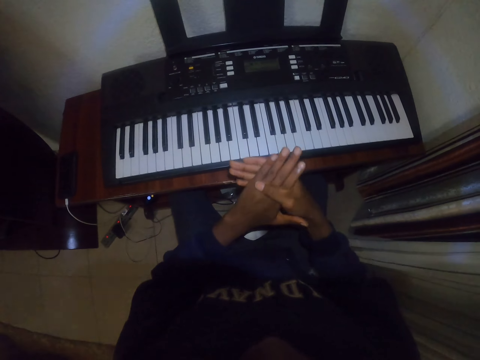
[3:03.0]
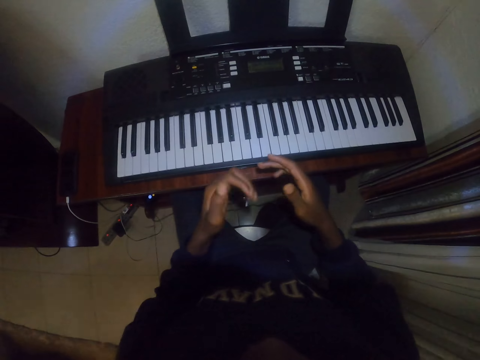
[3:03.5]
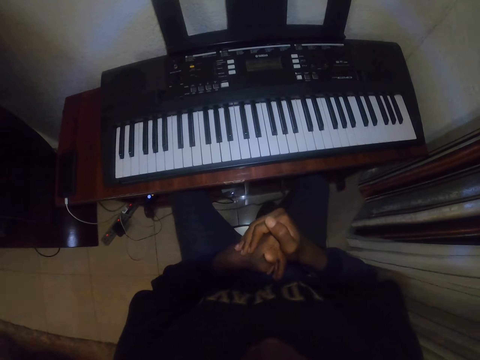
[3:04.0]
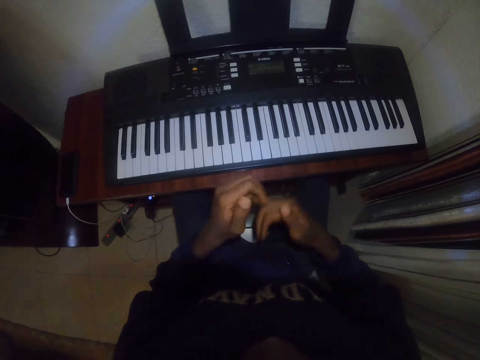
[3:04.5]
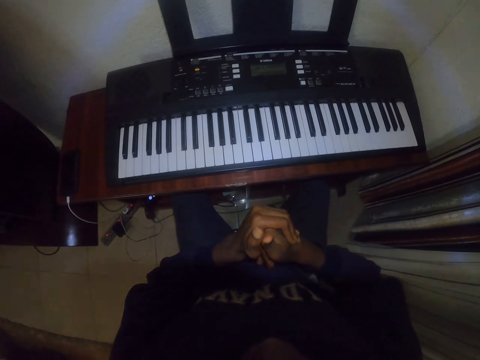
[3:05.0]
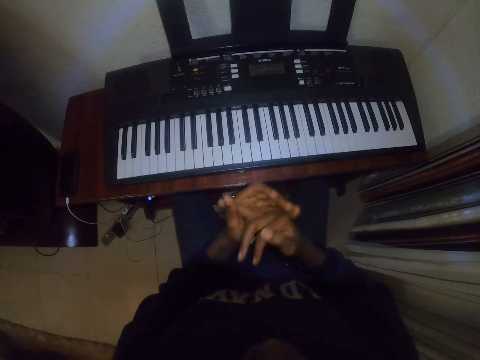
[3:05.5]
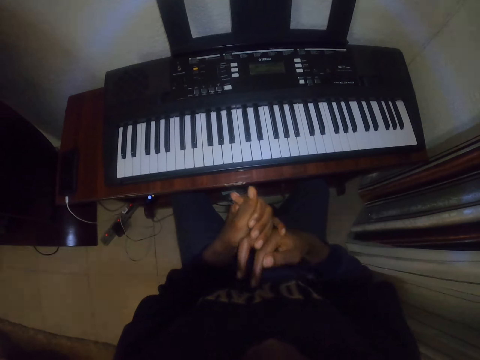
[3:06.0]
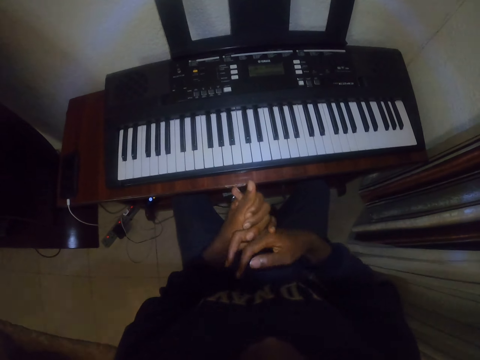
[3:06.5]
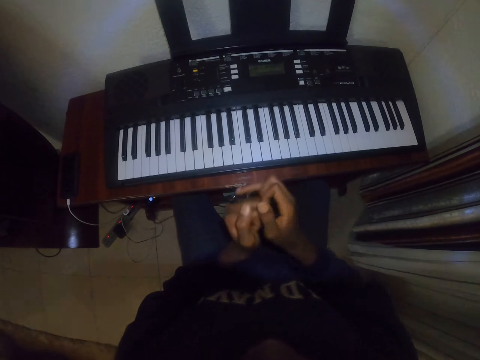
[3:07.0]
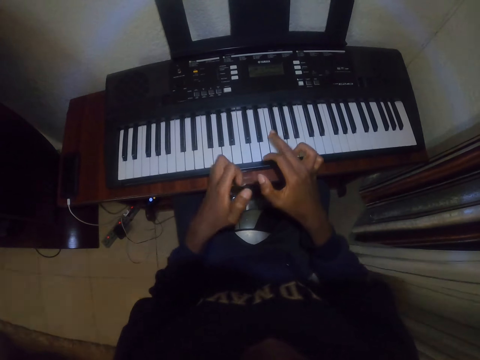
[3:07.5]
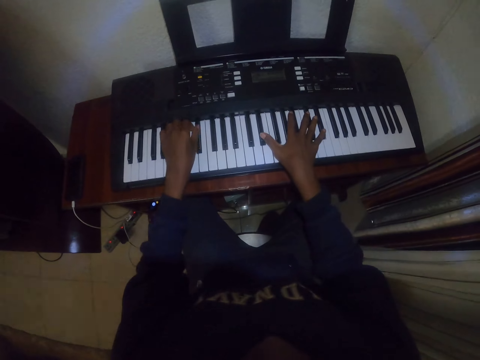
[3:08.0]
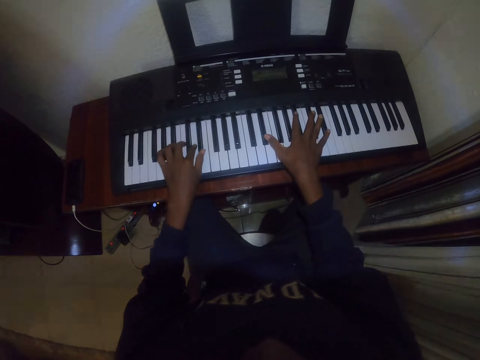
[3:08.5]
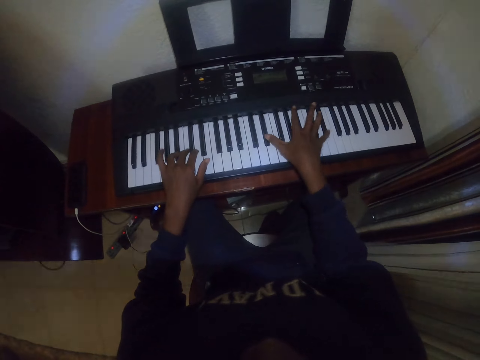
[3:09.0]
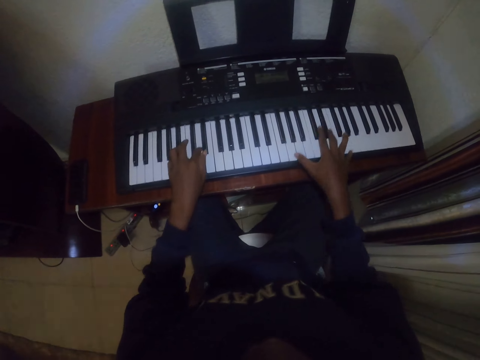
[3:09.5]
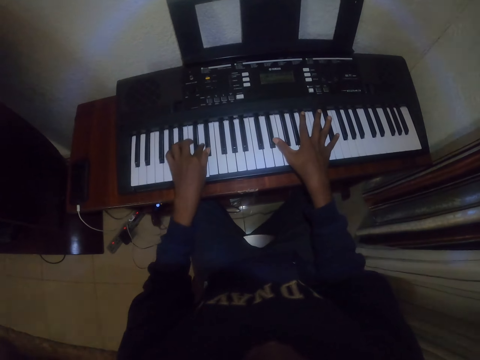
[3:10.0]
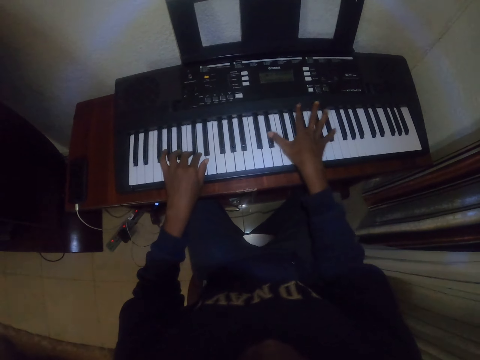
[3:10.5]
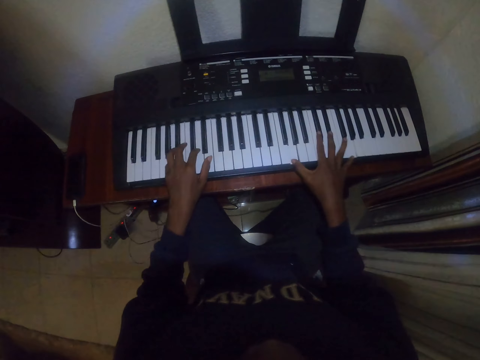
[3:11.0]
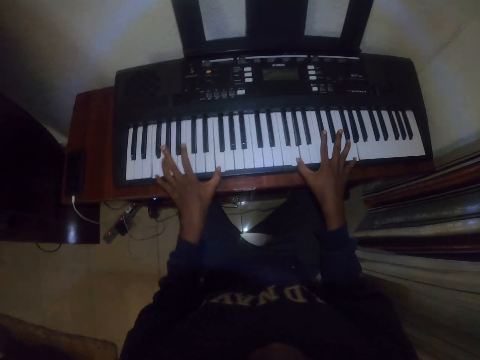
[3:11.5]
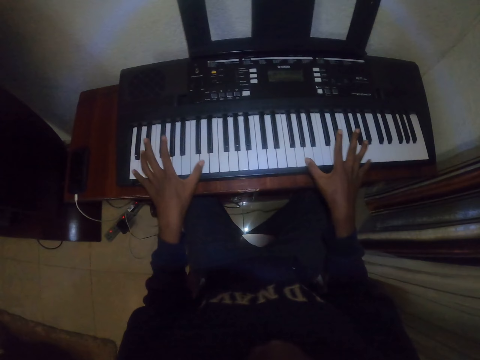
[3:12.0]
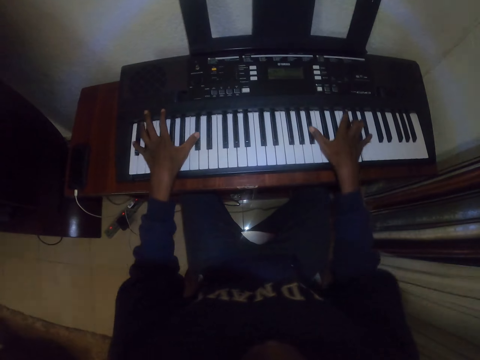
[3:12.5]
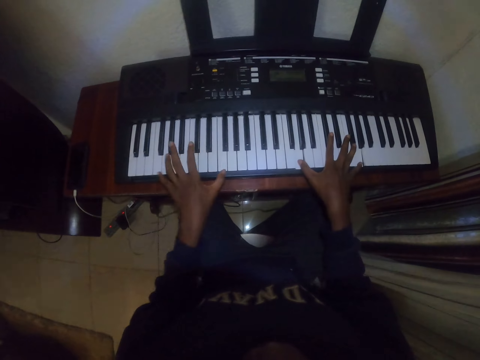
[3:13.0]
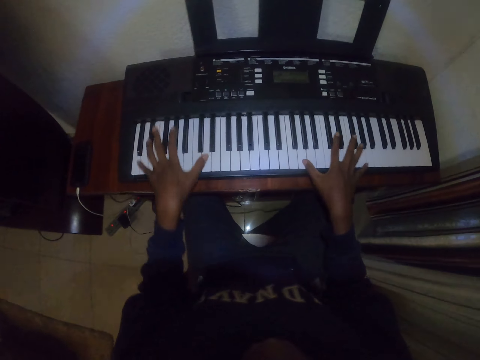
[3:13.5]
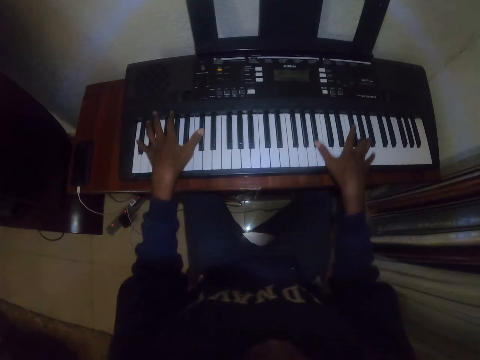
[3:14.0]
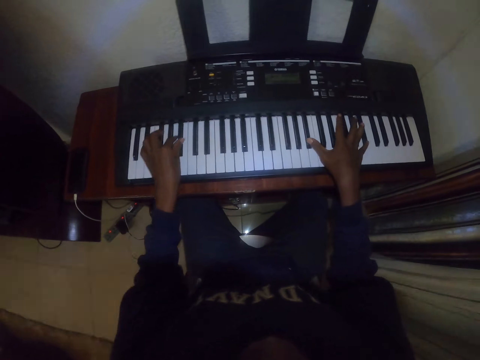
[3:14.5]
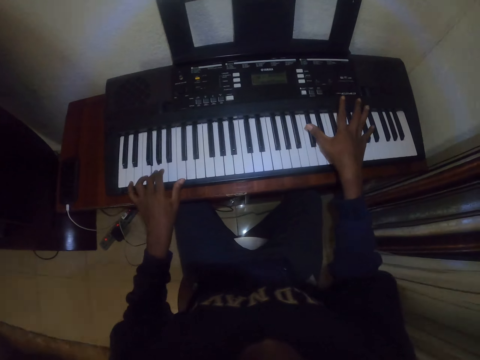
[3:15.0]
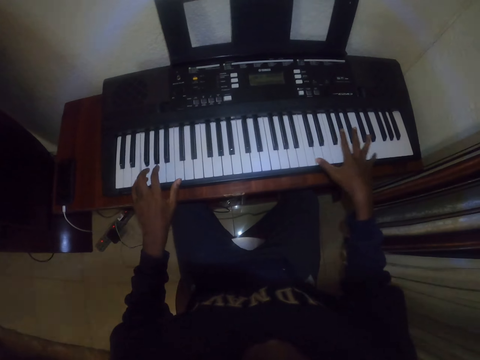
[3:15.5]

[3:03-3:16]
The camera wearer presses hands. They move both hands. They play the piano keyboard.

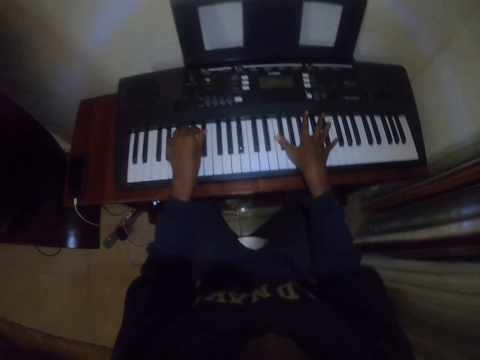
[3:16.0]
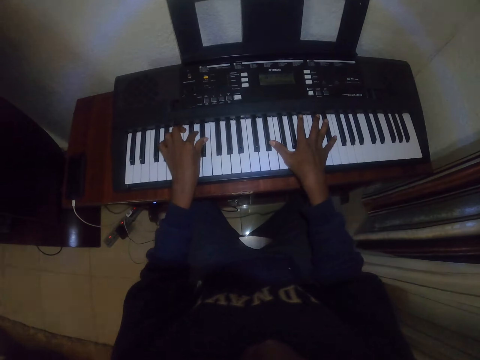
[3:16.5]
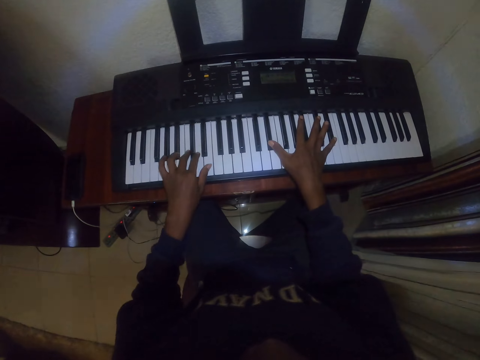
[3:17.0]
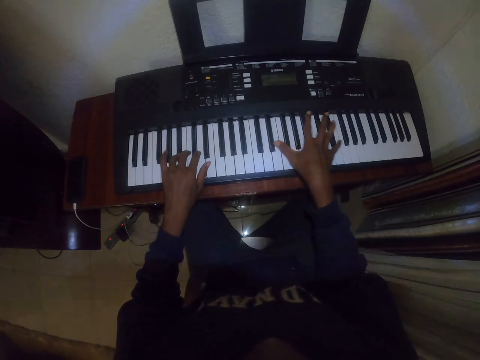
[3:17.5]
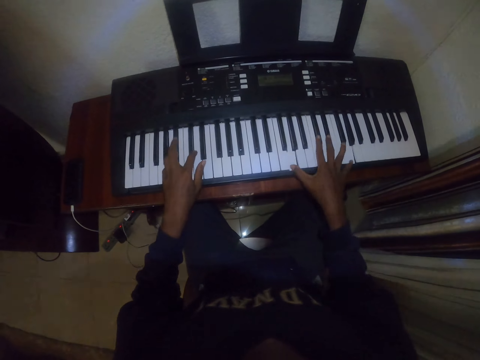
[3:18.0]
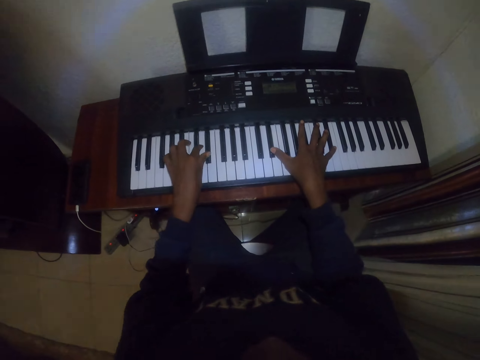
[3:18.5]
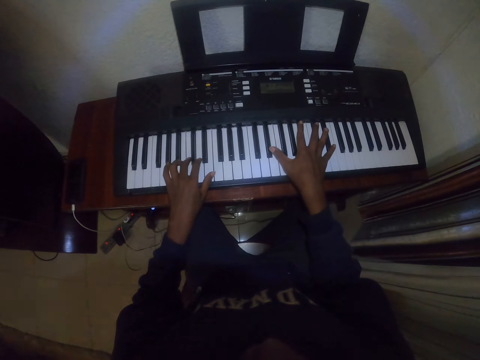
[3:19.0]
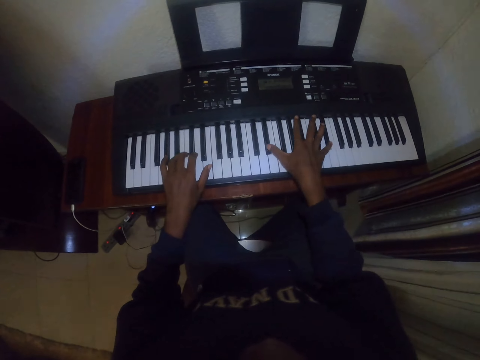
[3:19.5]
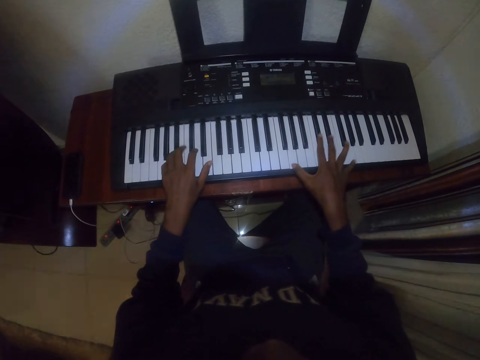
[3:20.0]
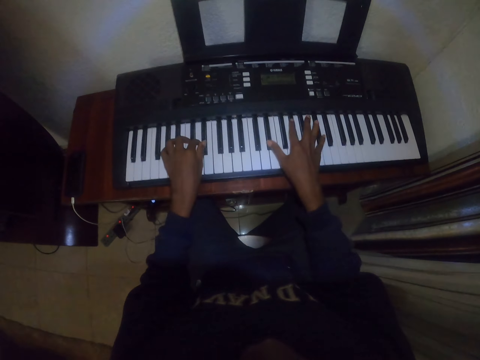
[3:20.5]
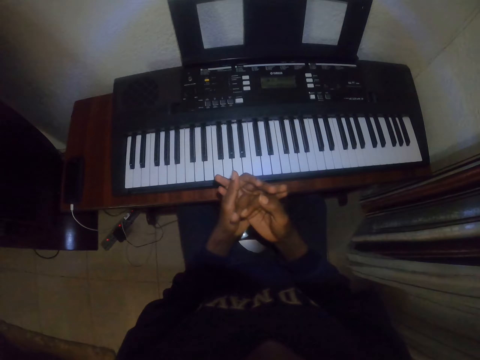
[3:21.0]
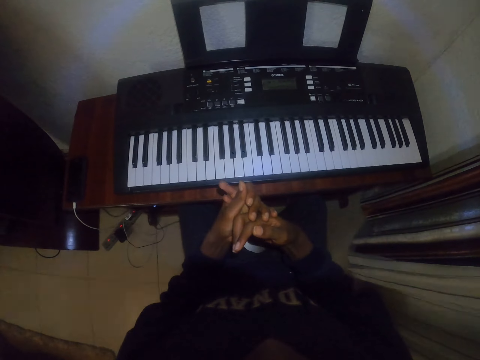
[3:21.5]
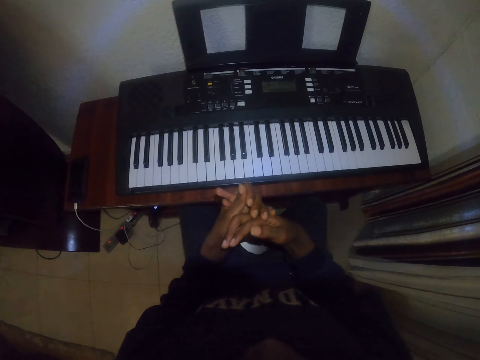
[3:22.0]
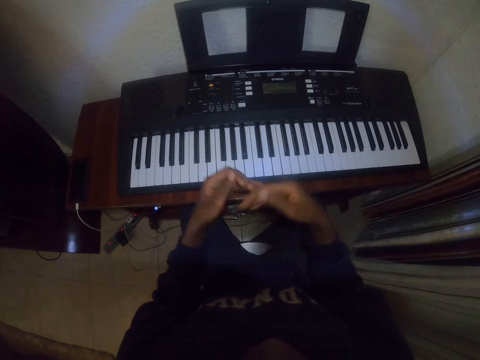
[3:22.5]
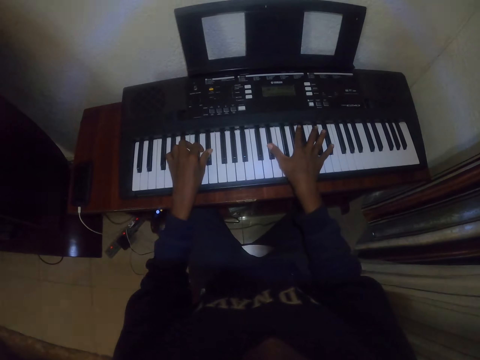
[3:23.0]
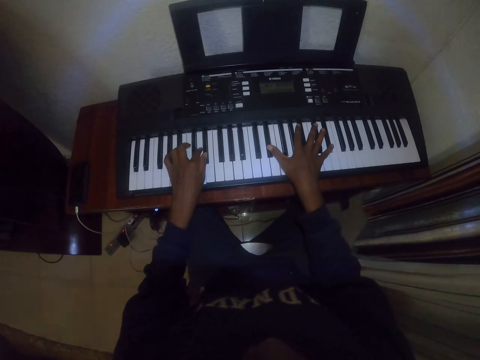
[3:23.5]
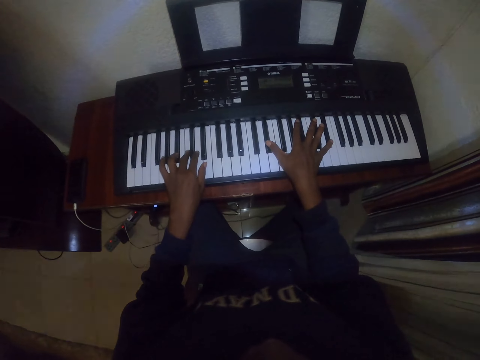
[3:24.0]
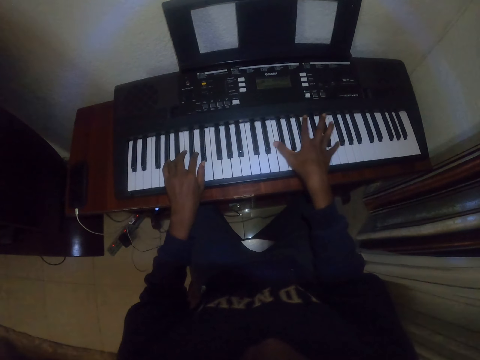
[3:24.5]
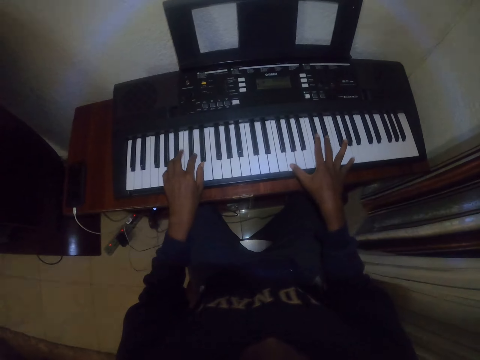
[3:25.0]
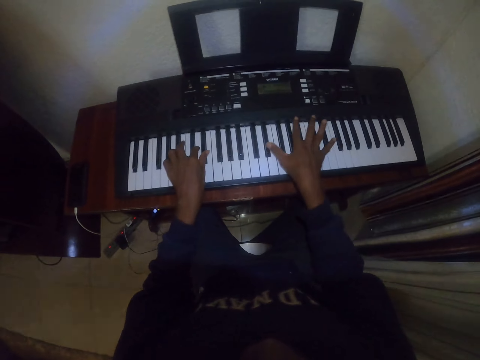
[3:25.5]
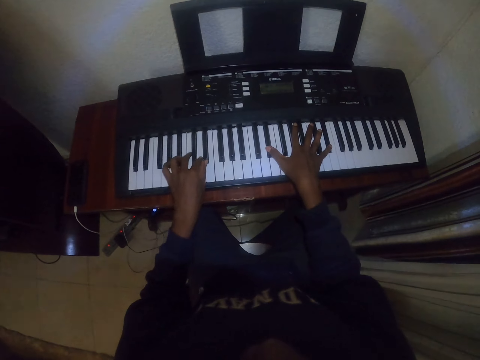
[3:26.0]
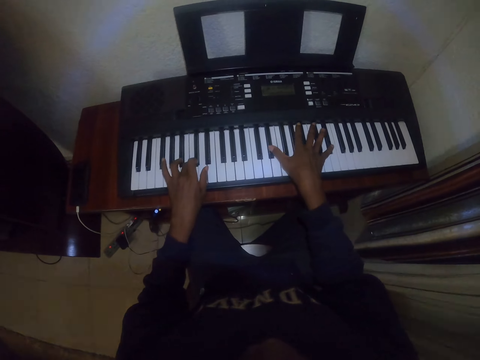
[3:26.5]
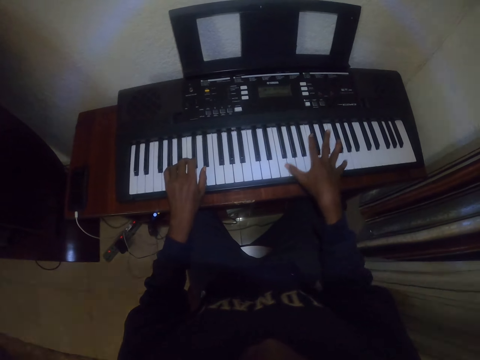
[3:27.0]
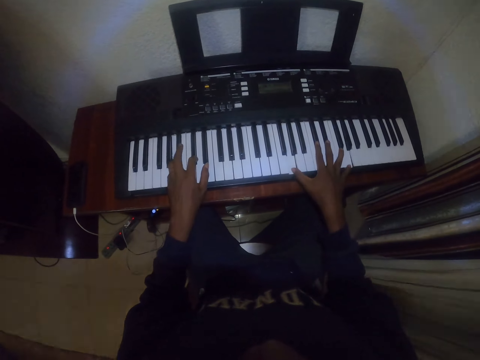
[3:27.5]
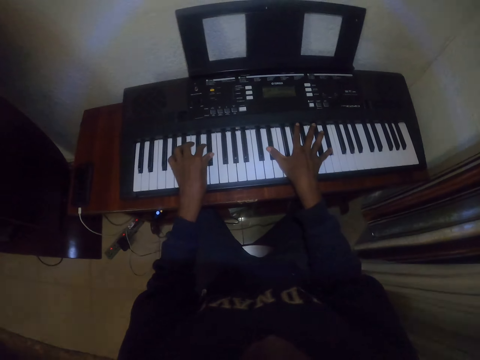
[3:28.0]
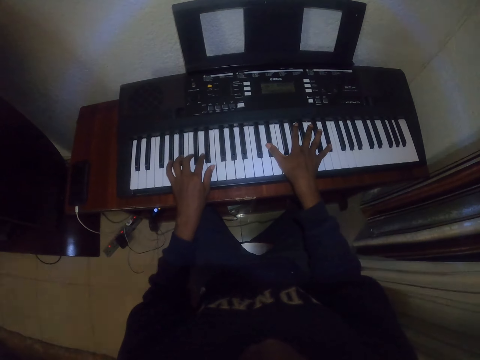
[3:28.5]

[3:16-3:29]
The camera wearer stretches the fingers. They press hands. They play the piano keyboard.
